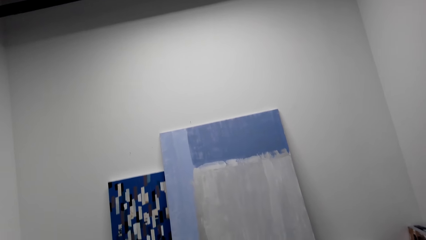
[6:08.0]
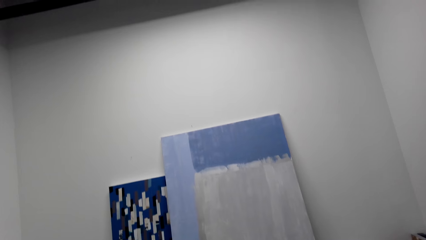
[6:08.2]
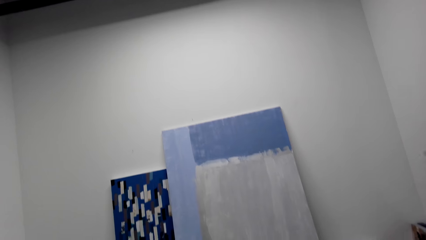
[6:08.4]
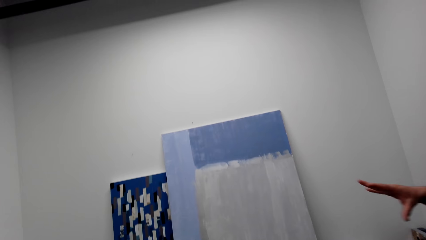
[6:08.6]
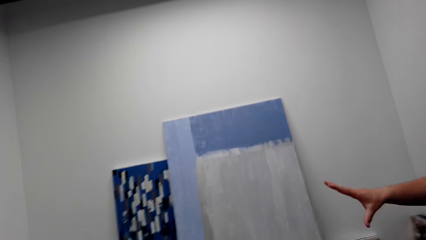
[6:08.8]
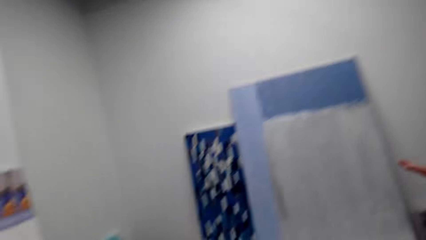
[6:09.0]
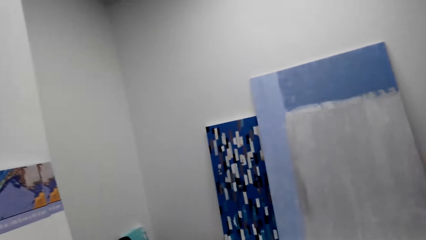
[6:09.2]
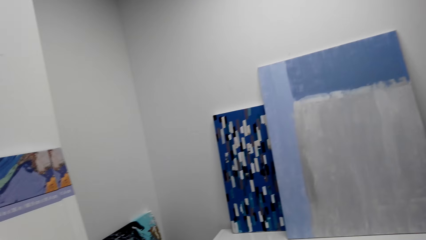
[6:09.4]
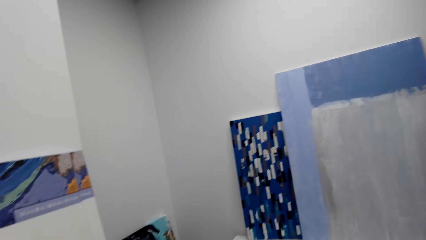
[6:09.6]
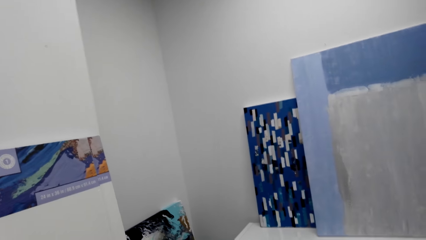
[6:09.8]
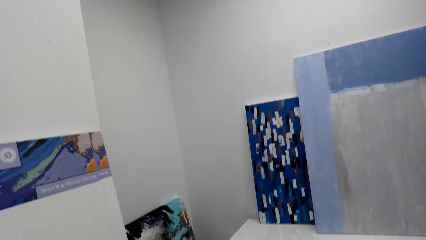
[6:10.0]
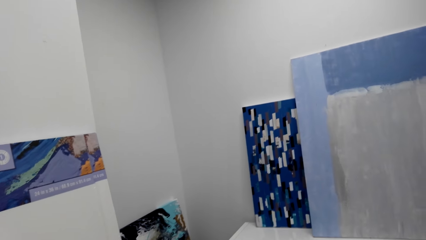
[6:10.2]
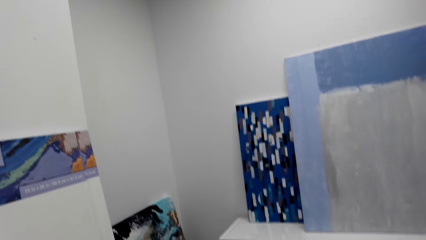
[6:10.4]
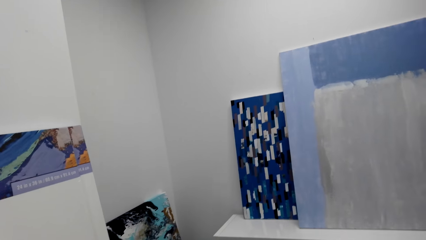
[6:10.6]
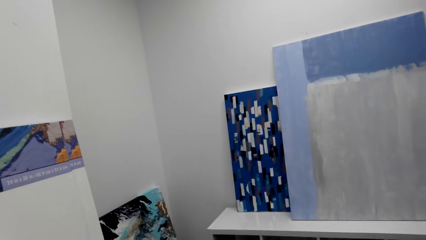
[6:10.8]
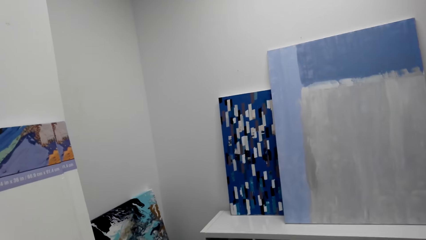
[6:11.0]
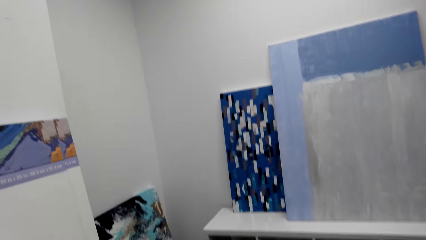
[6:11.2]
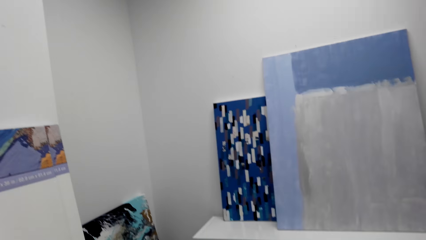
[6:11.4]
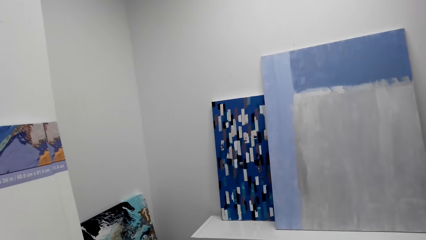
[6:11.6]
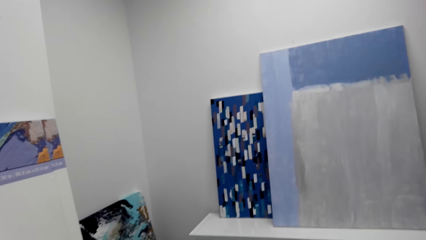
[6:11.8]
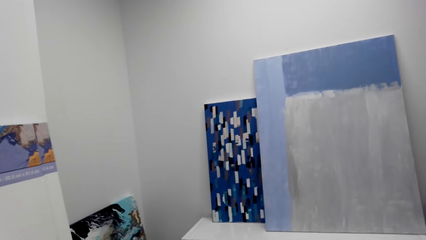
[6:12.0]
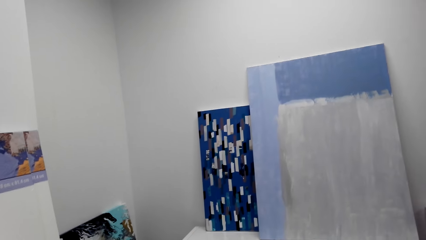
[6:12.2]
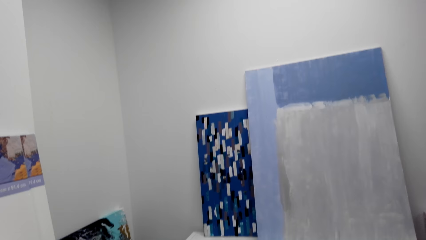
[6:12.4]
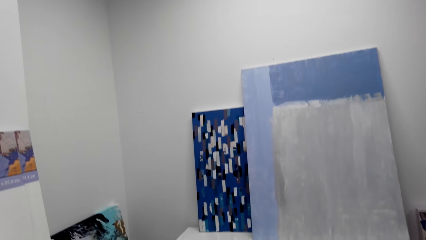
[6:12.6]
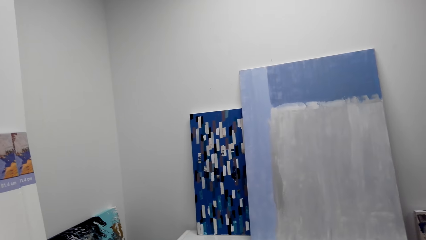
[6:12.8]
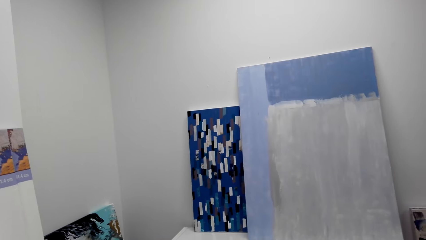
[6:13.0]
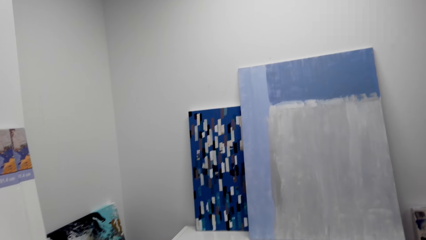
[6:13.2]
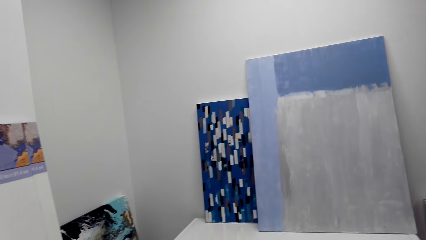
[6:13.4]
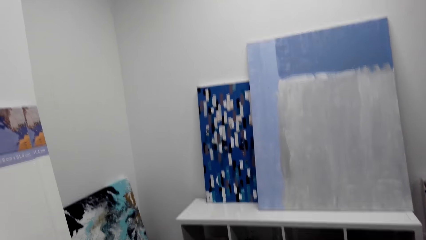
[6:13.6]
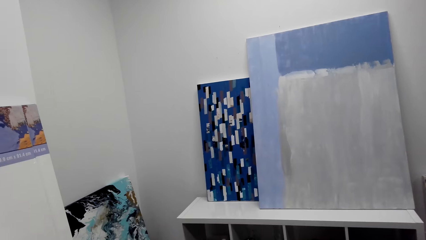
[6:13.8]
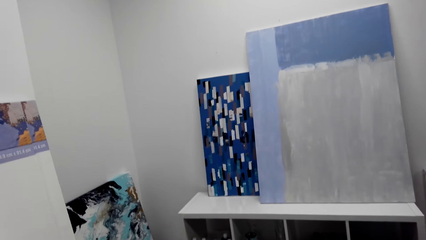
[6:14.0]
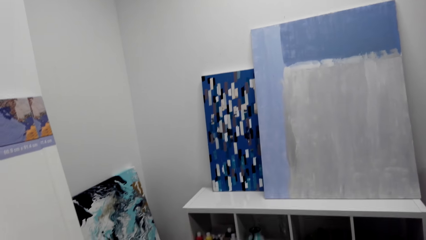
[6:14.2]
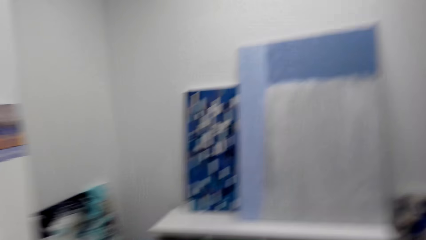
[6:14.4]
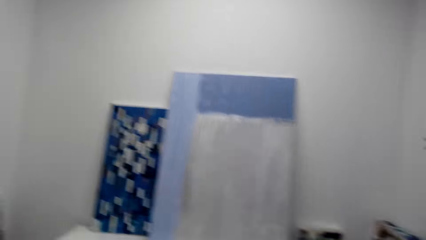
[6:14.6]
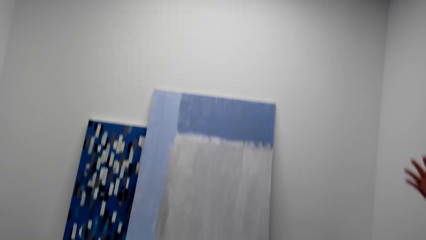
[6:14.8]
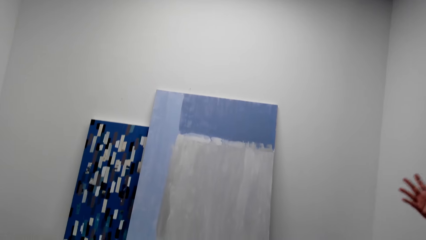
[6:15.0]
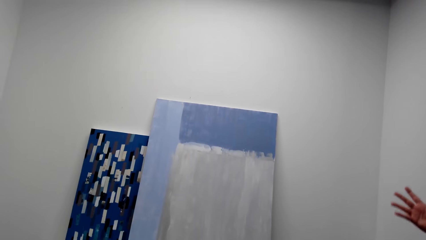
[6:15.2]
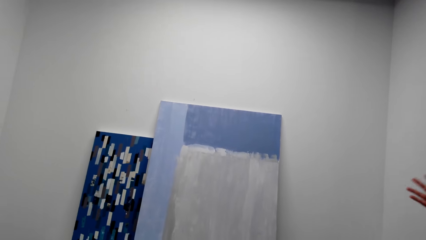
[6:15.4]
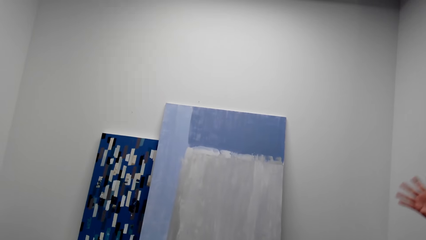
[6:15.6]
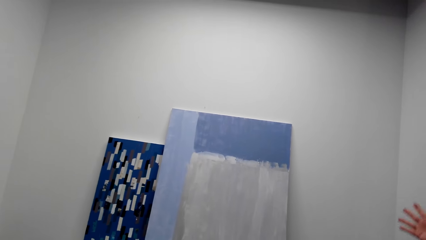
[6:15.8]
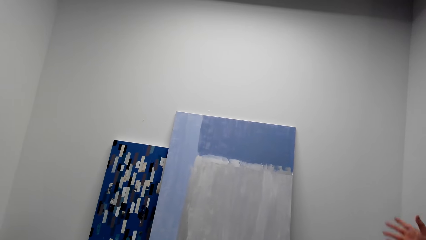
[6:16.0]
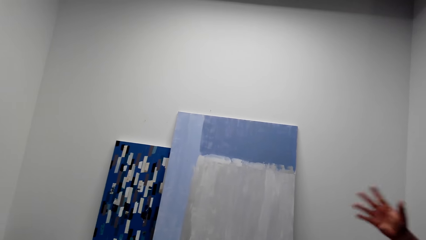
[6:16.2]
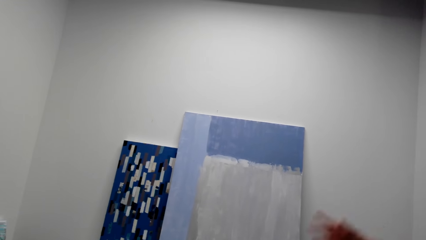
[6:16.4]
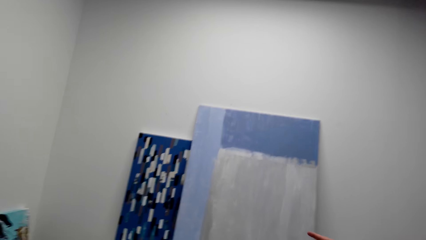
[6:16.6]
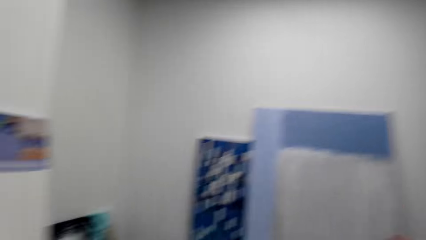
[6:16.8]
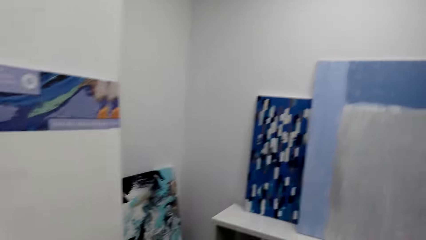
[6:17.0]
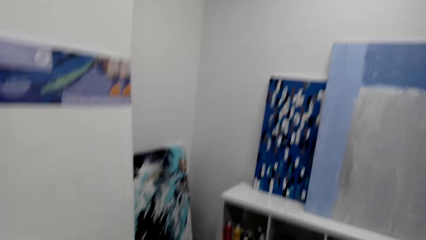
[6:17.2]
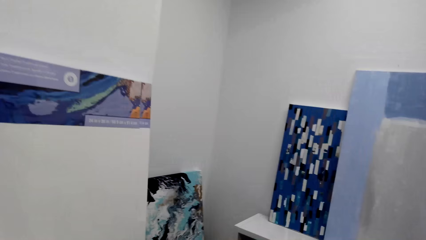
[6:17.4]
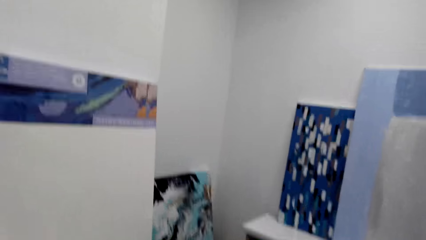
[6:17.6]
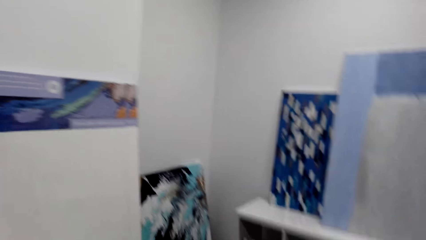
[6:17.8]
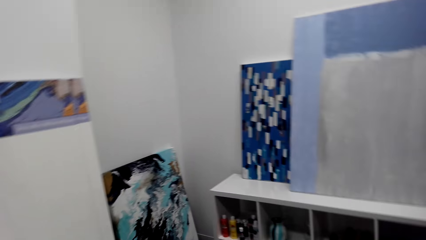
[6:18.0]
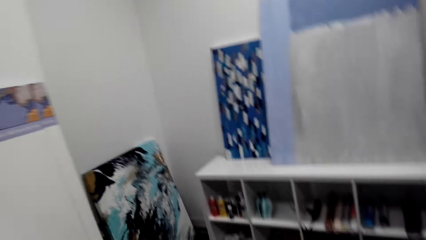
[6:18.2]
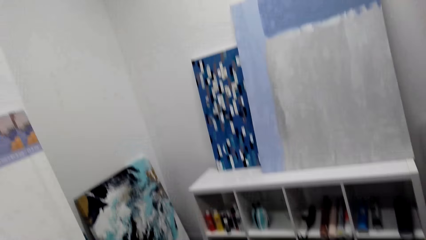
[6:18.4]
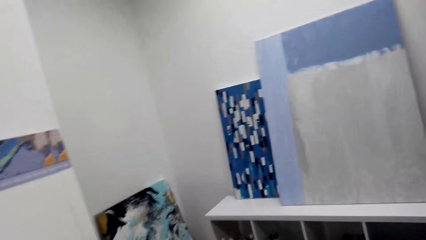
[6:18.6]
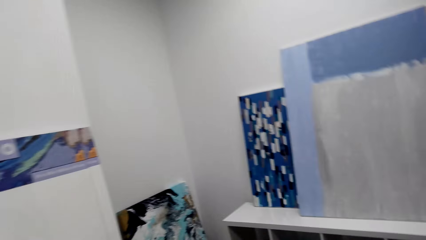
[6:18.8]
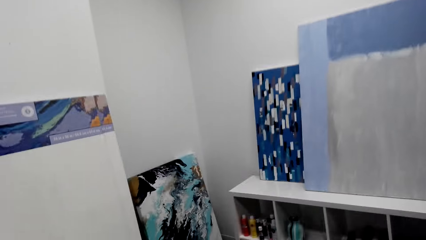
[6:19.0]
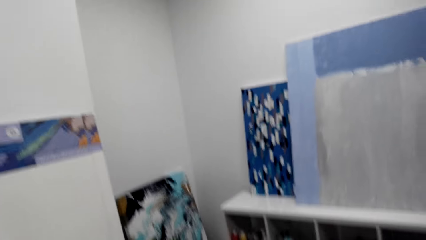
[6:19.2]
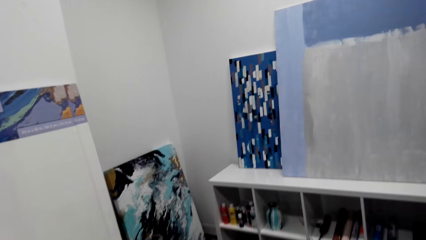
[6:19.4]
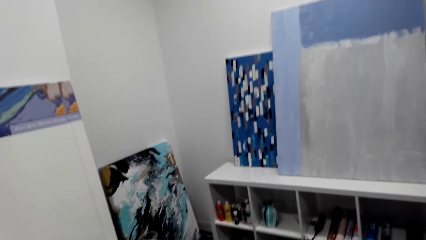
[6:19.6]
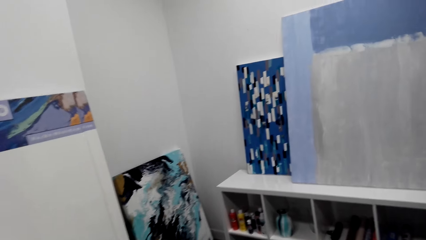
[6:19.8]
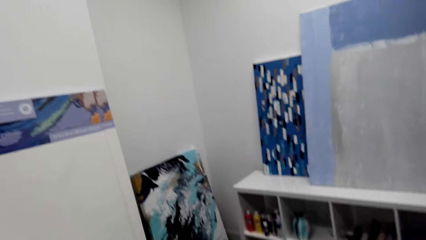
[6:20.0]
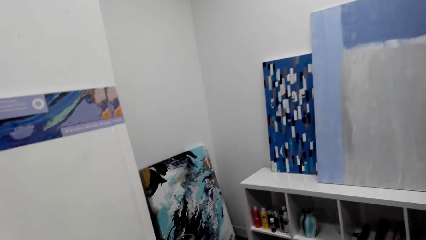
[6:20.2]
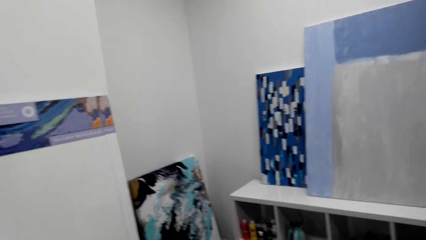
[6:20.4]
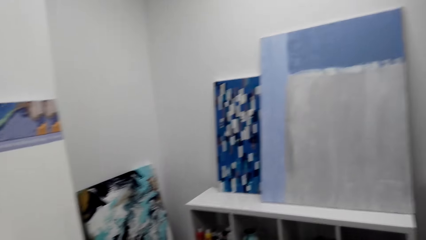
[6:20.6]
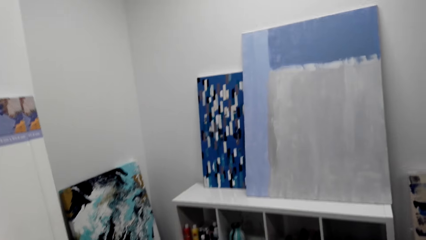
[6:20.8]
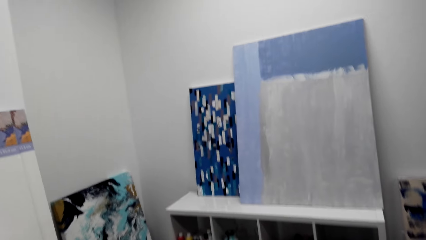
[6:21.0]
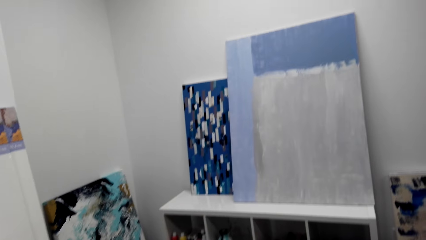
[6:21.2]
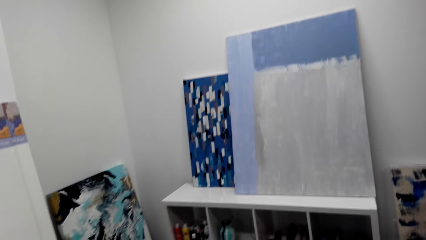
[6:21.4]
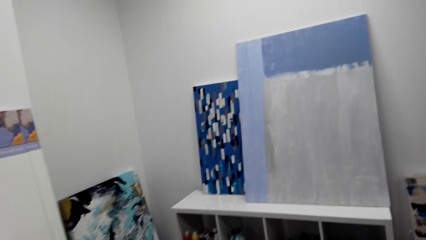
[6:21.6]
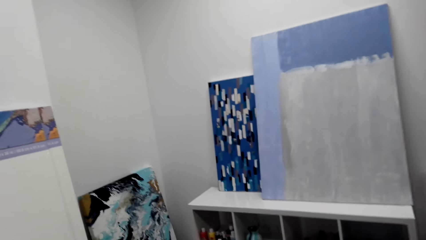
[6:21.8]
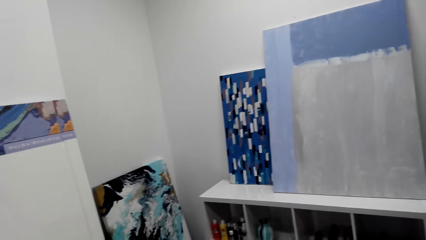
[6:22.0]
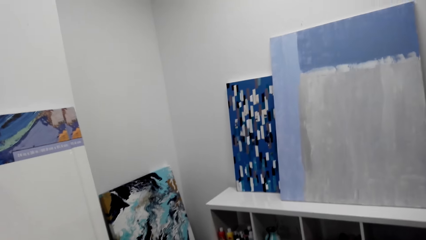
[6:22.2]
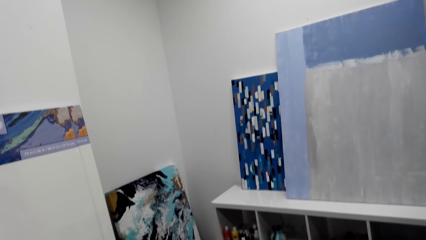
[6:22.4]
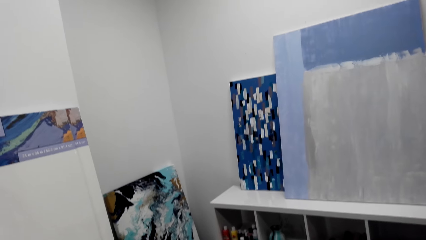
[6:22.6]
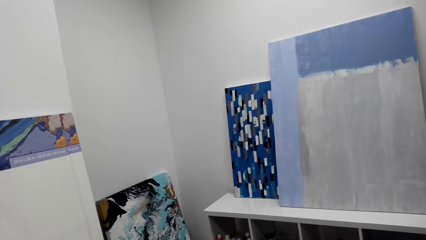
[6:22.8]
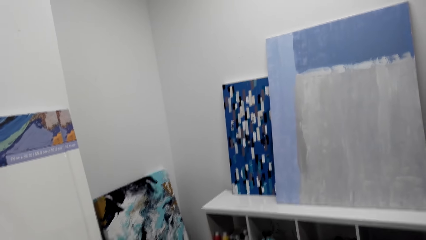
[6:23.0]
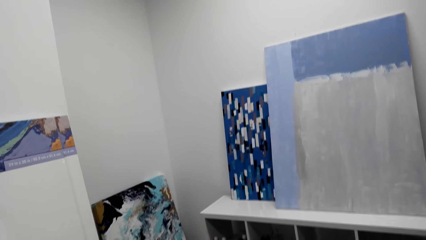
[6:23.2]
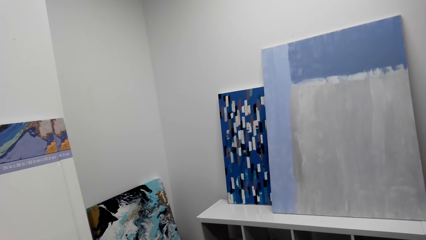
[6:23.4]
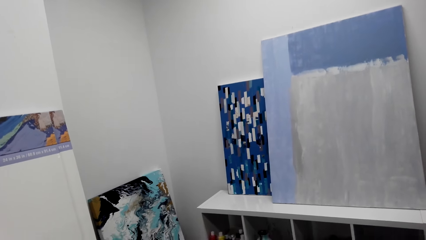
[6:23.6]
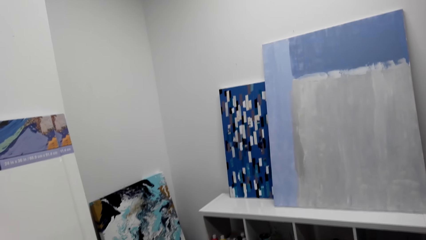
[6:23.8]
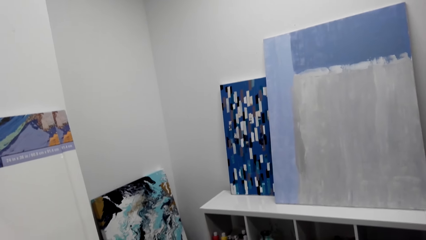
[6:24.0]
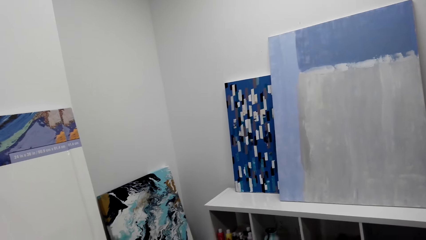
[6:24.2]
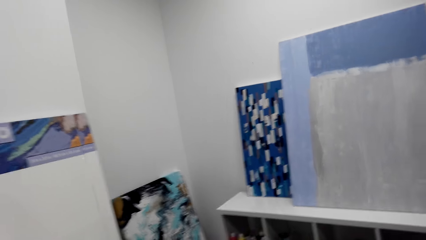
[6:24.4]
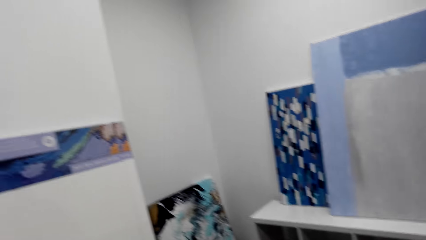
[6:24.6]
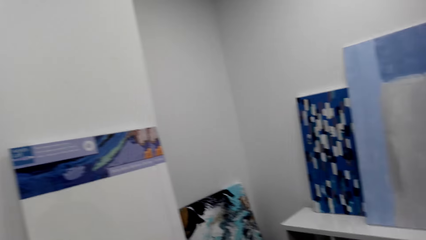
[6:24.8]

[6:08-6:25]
A man speaks to the camera wearer. The camera wearer speaks to the man. They shake hands. The man giggles.
